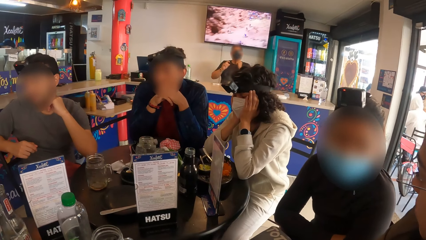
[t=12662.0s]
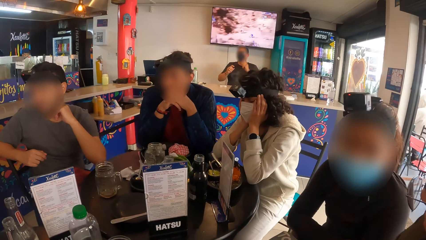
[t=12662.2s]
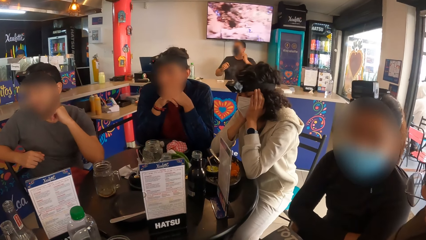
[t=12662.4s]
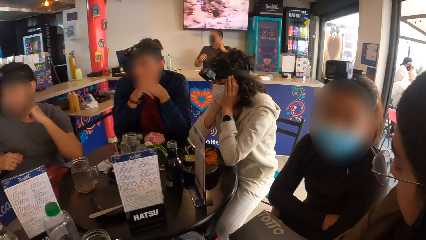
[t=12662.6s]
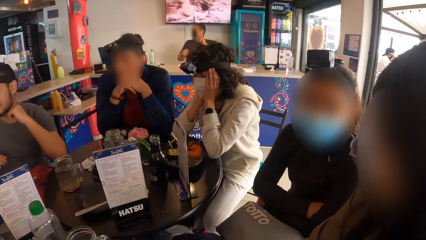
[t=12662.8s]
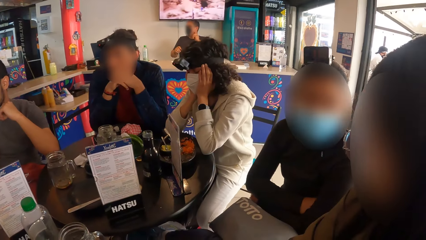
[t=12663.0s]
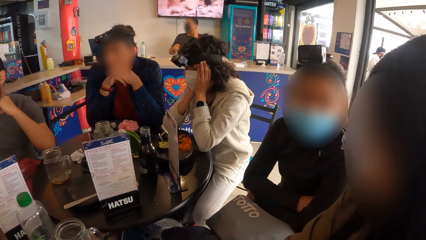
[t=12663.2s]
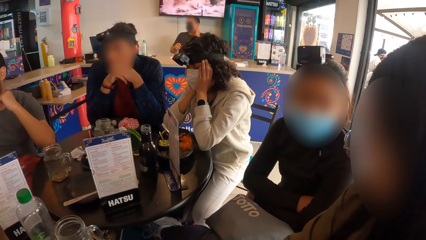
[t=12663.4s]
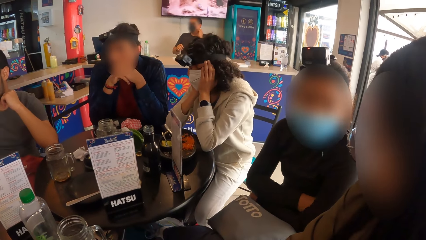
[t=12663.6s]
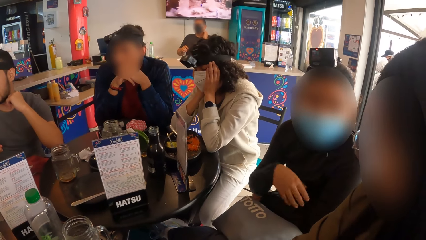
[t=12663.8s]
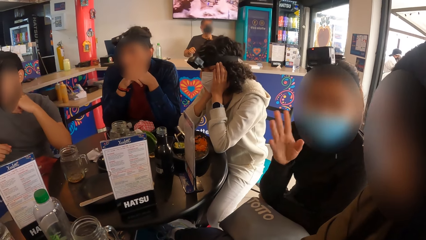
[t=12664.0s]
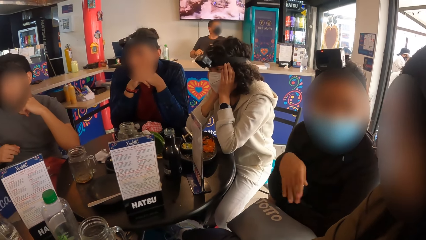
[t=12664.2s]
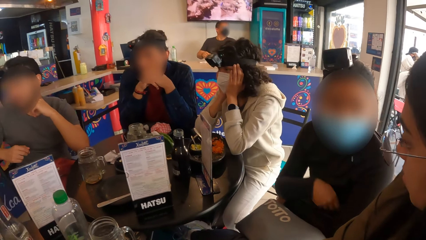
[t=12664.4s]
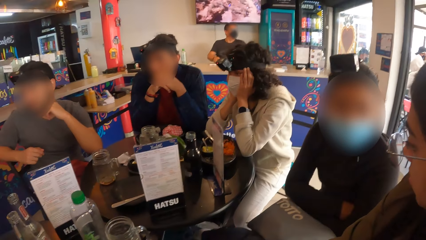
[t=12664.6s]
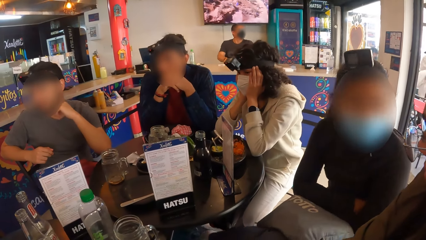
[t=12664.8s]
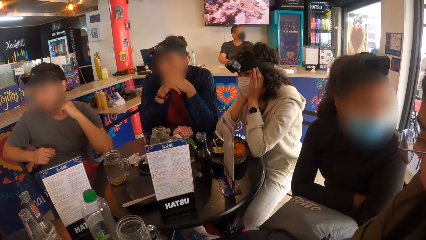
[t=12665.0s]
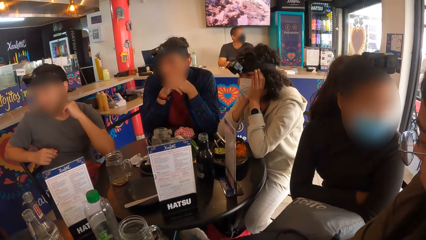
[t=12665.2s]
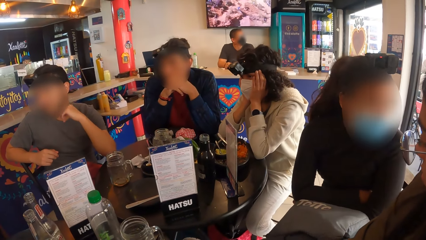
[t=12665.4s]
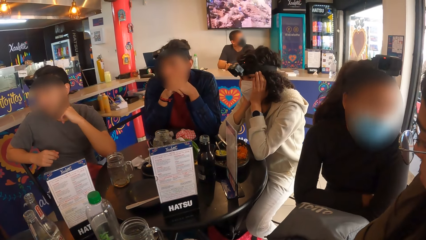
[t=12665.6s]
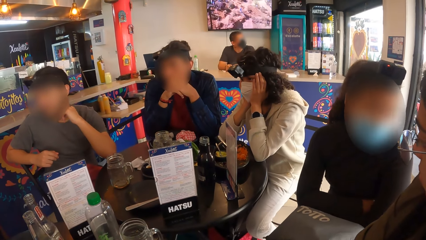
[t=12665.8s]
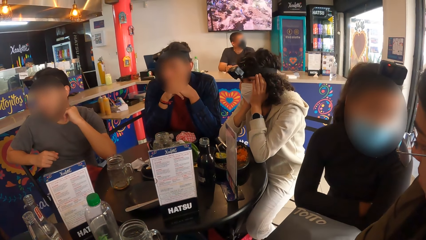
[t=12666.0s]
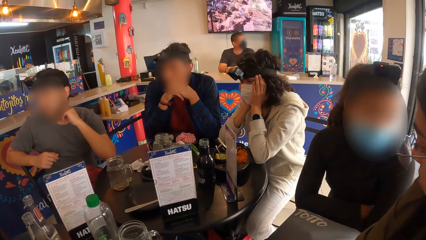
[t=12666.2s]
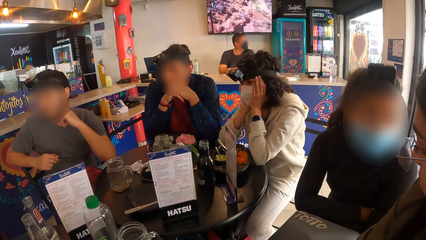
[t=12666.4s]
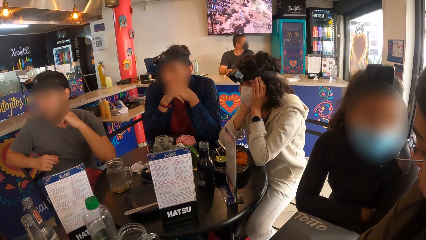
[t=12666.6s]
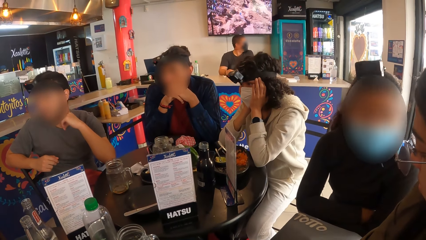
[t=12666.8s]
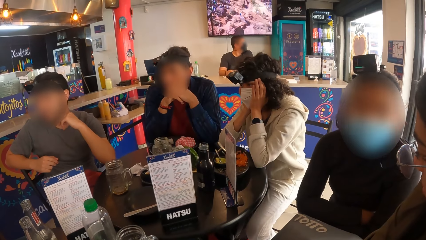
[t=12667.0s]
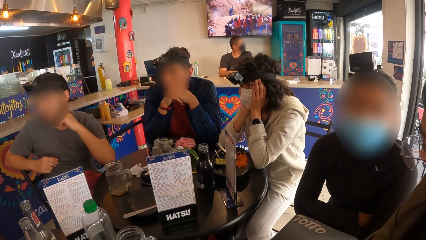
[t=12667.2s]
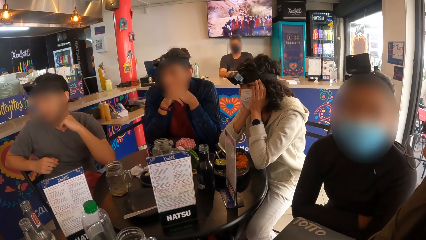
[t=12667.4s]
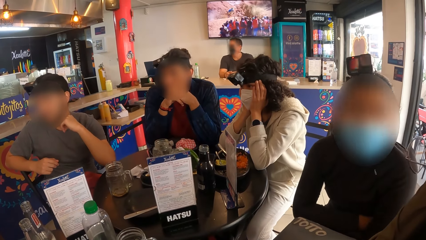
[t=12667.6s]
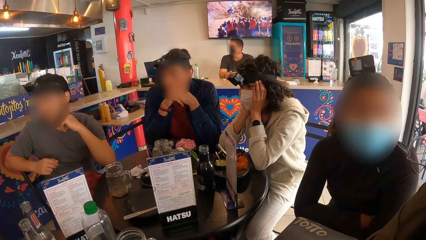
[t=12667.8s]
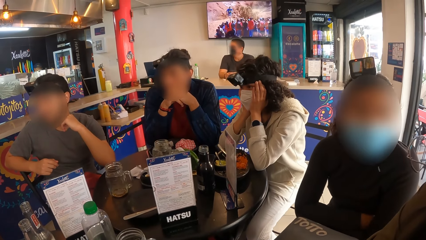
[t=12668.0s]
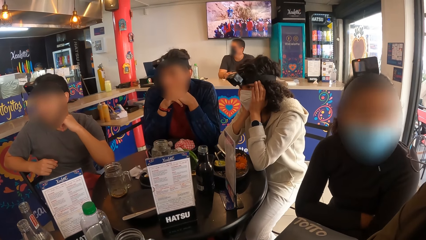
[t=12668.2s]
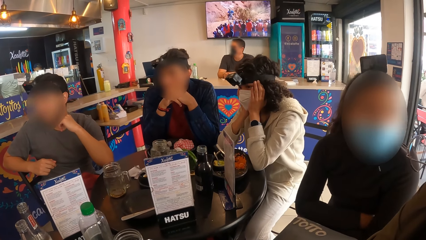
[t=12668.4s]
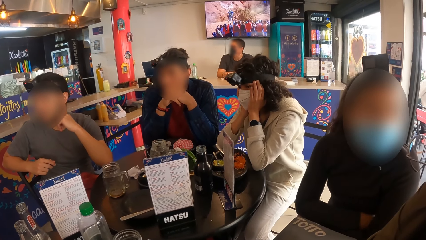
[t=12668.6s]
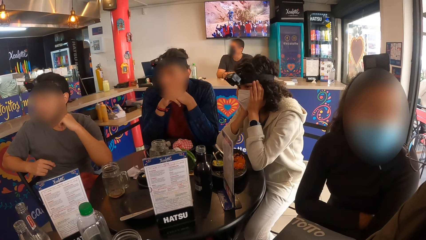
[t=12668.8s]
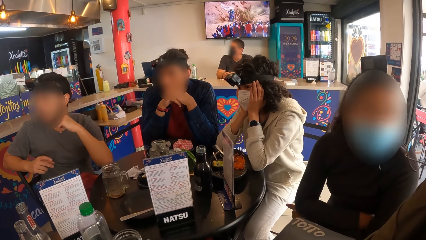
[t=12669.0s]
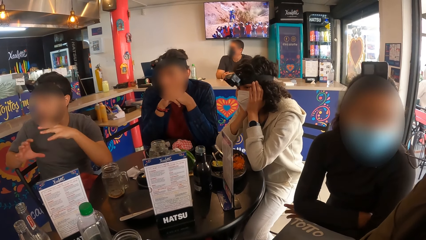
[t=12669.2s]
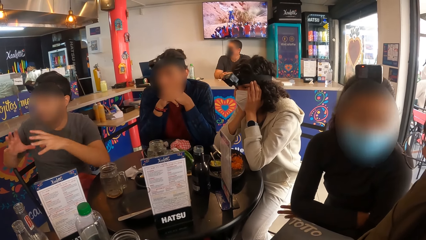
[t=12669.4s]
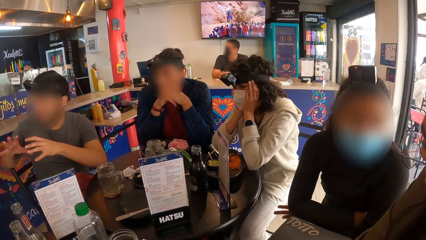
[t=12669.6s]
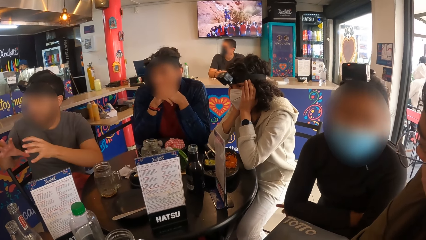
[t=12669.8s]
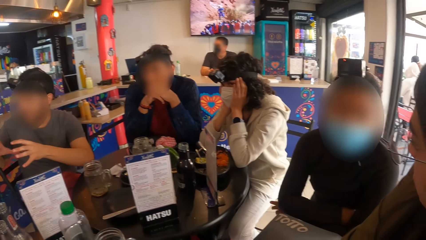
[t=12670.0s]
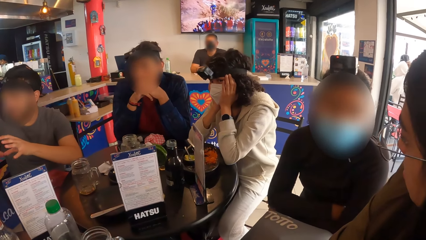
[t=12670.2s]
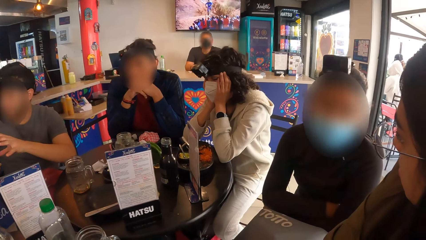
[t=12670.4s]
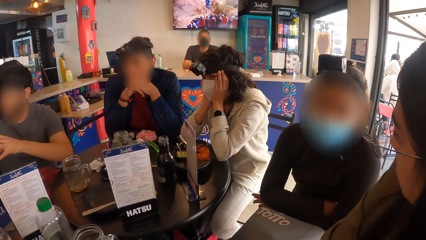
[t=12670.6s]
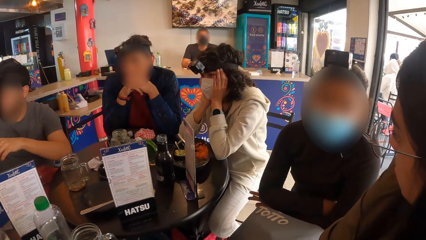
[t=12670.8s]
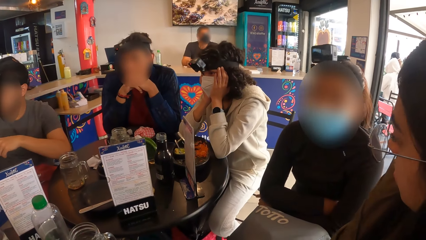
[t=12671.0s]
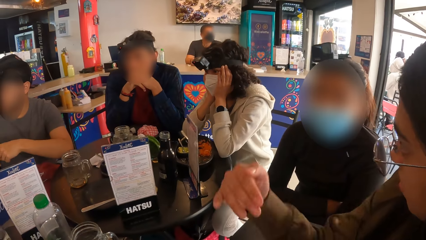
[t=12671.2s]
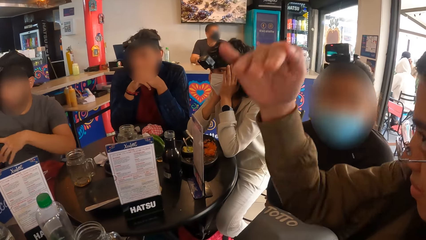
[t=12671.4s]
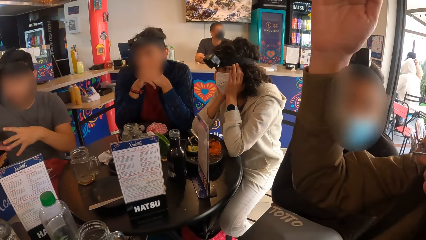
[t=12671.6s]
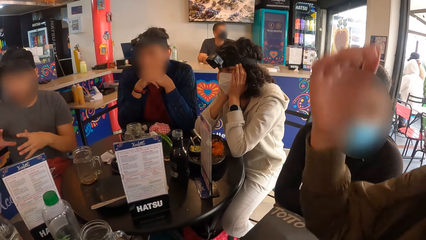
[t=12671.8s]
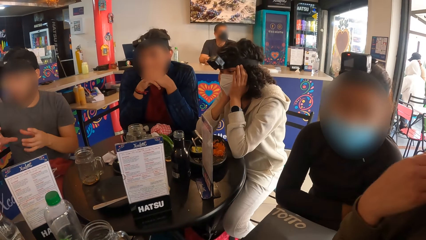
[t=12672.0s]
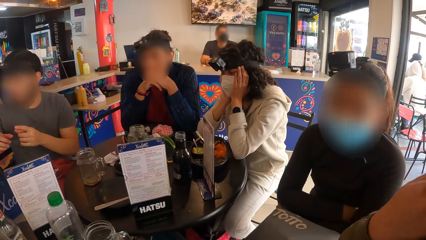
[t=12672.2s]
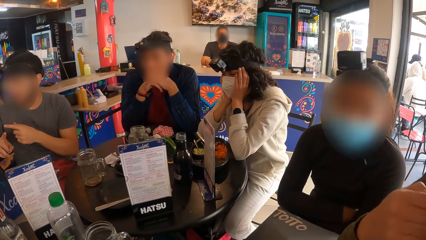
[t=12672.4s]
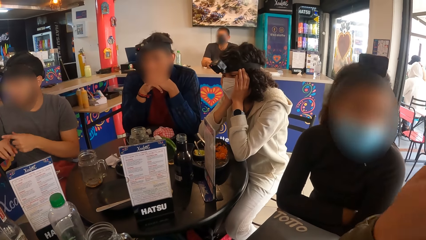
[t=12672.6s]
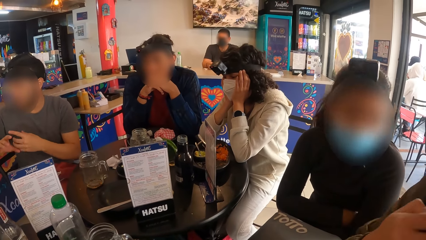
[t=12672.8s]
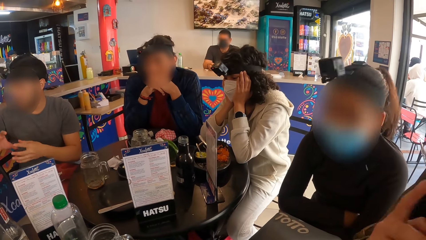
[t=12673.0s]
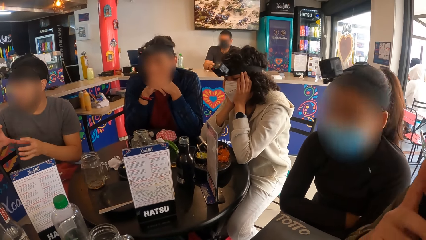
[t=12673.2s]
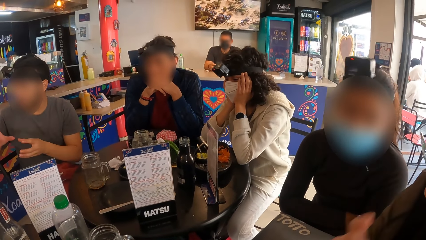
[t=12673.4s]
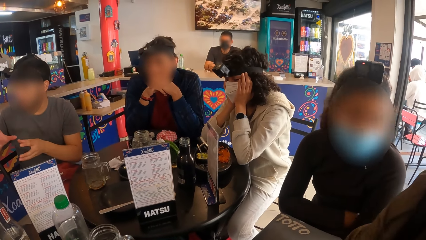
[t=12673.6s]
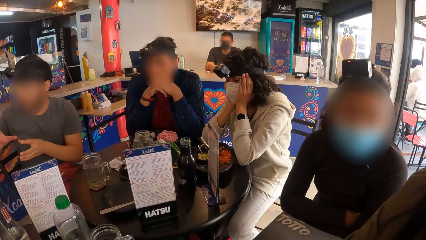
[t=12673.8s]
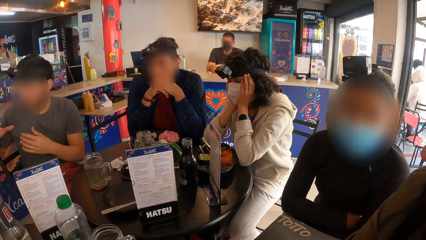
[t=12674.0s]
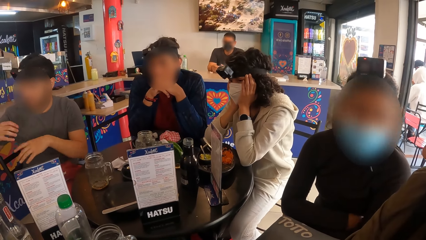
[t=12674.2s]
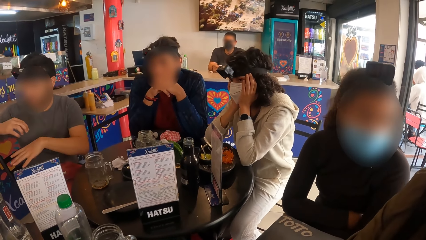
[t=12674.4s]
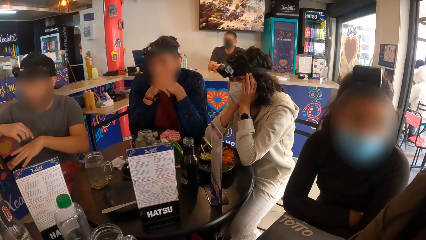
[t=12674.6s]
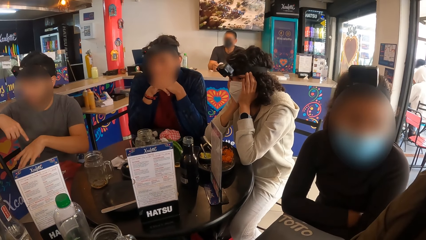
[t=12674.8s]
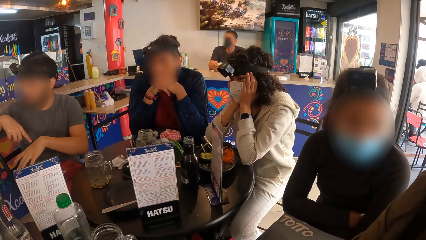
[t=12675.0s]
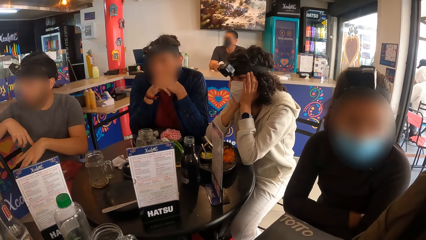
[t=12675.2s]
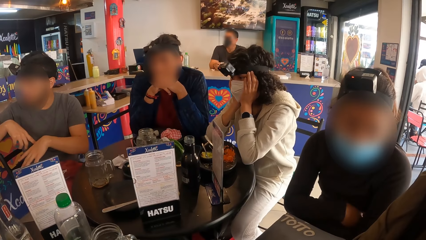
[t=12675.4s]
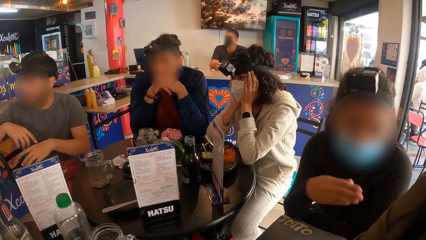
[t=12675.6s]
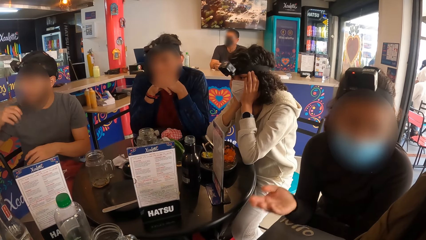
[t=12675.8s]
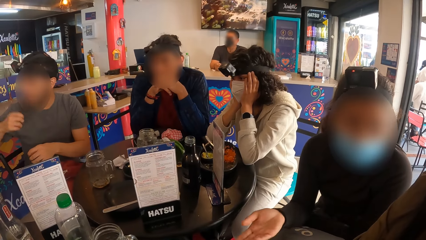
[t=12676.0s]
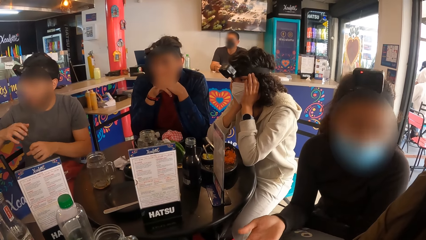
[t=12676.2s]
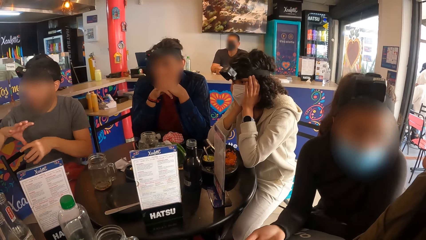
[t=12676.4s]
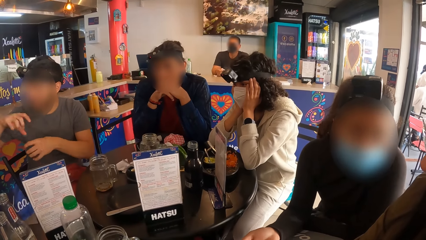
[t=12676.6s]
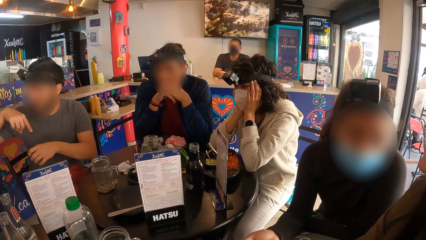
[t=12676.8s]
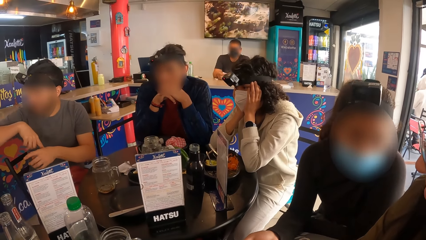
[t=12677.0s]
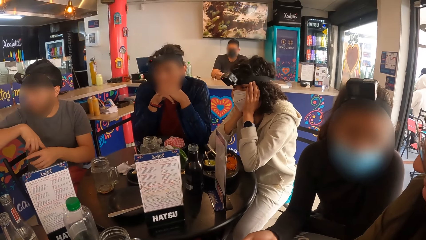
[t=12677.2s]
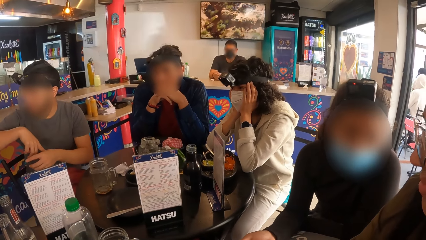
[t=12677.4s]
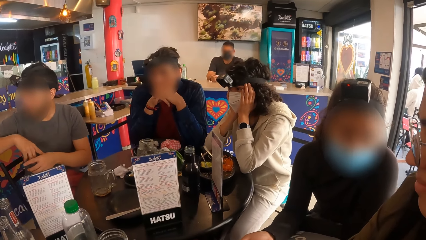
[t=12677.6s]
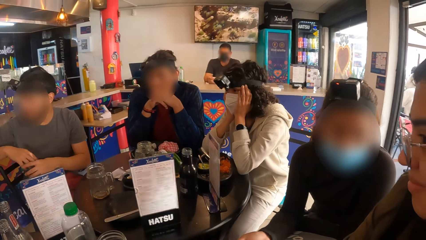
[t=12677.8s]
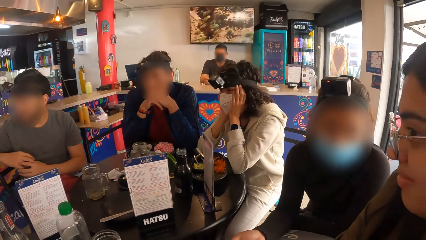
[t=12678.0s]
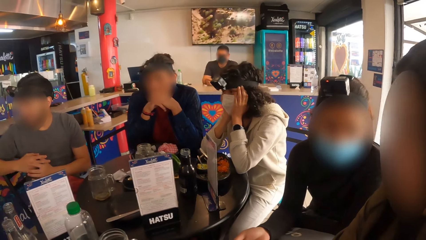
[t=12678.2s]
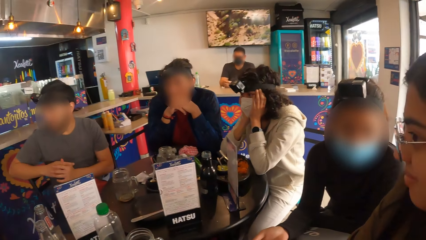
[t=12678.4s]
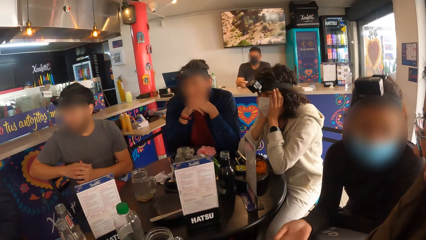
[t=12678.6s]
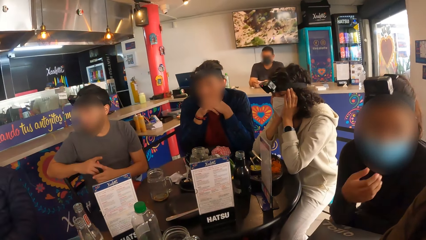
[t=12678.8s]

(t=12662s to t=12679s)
The camera wearer looks at a lady. They look at the television.
